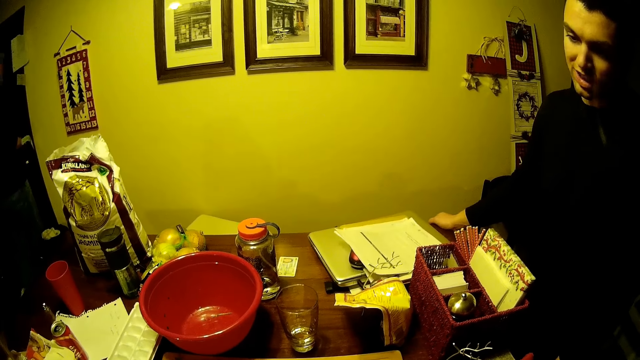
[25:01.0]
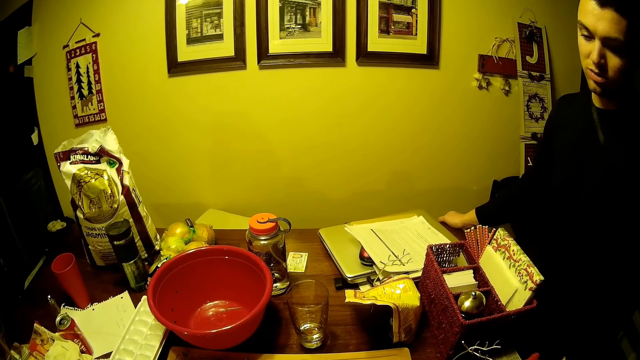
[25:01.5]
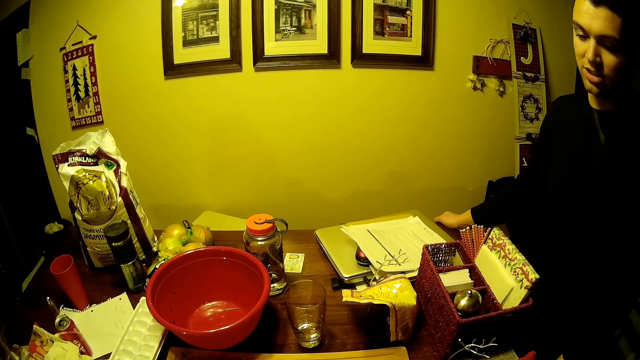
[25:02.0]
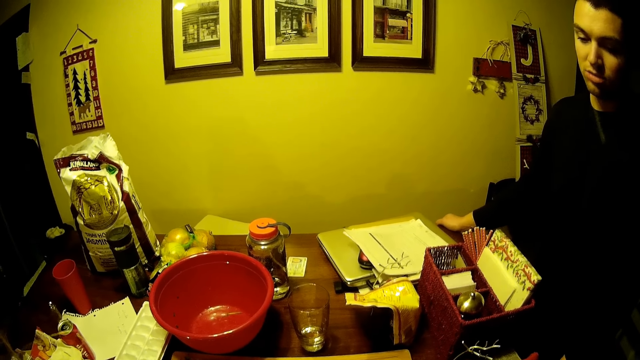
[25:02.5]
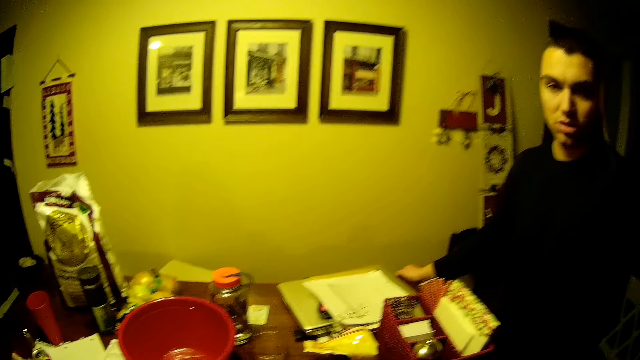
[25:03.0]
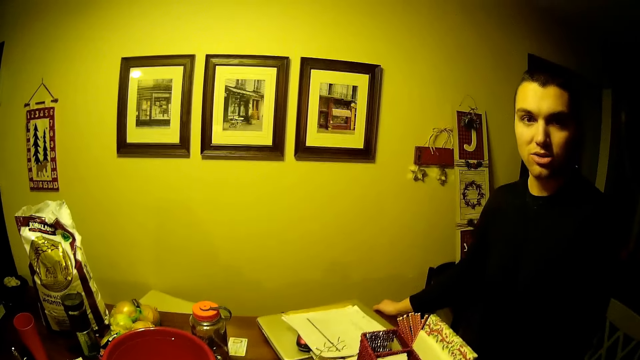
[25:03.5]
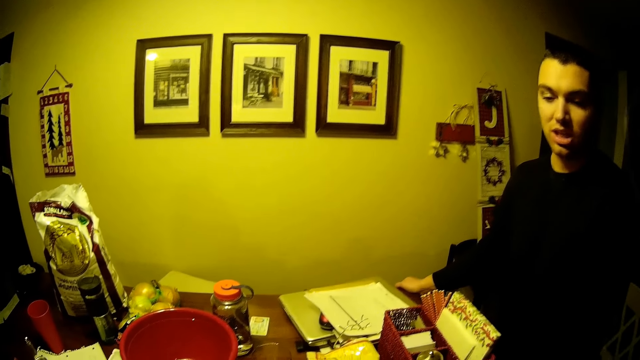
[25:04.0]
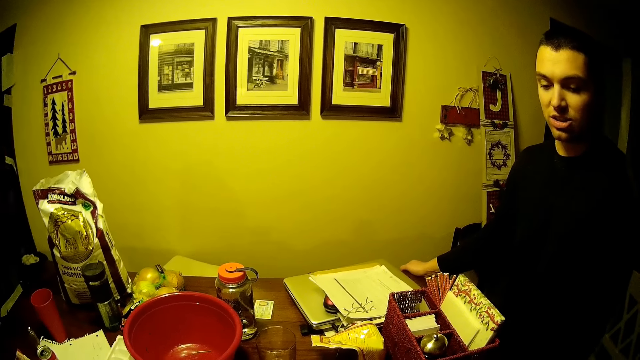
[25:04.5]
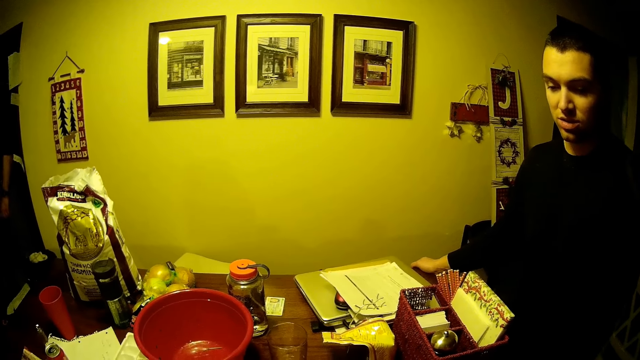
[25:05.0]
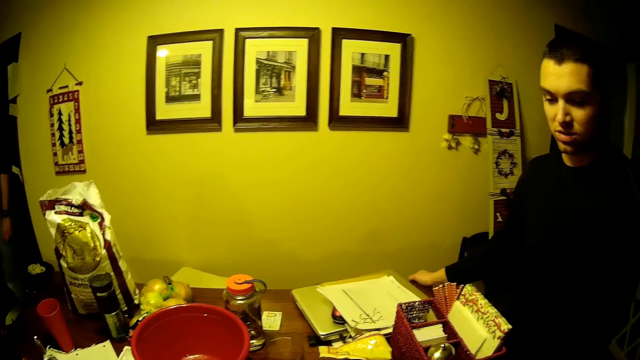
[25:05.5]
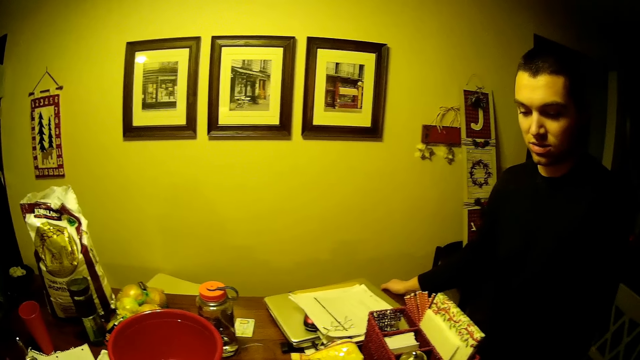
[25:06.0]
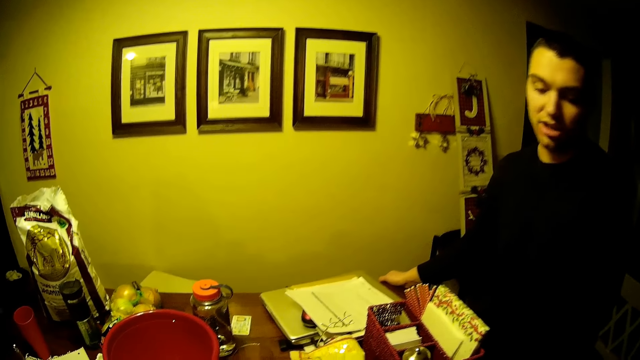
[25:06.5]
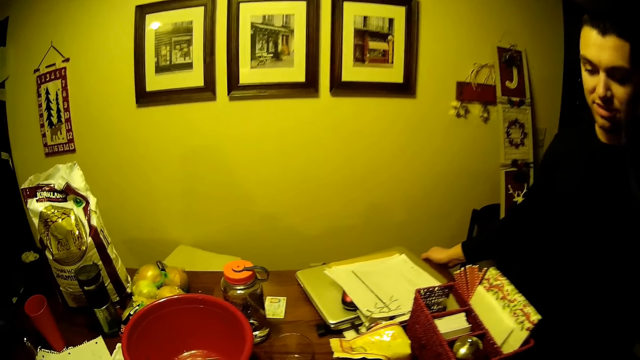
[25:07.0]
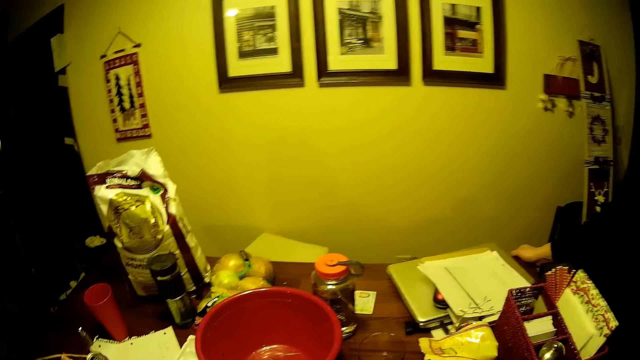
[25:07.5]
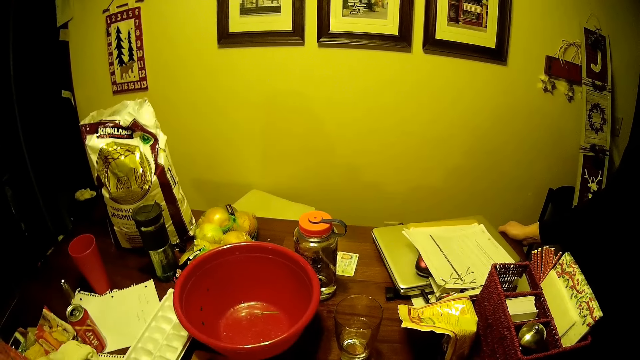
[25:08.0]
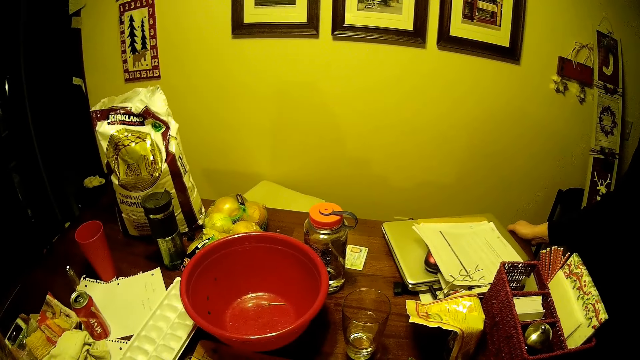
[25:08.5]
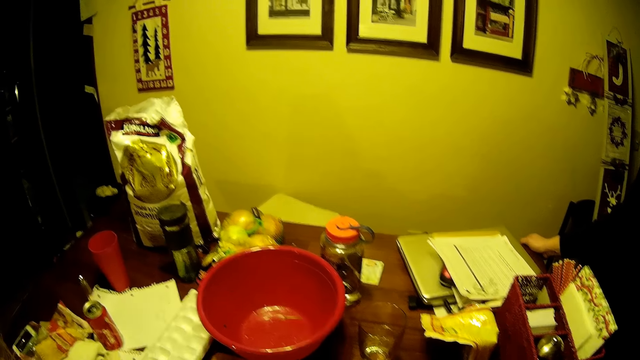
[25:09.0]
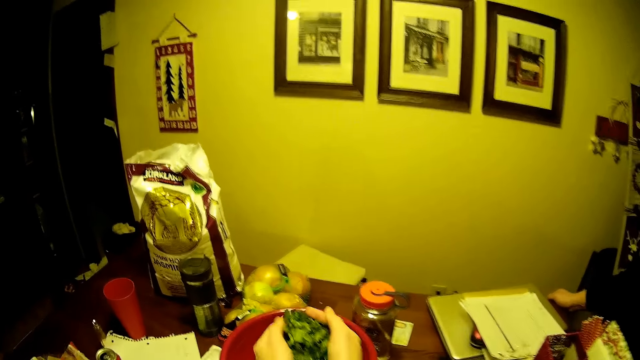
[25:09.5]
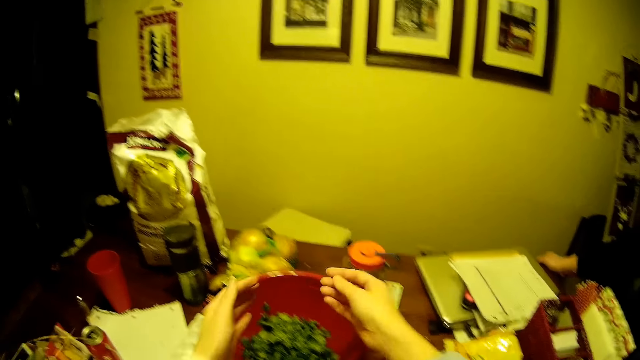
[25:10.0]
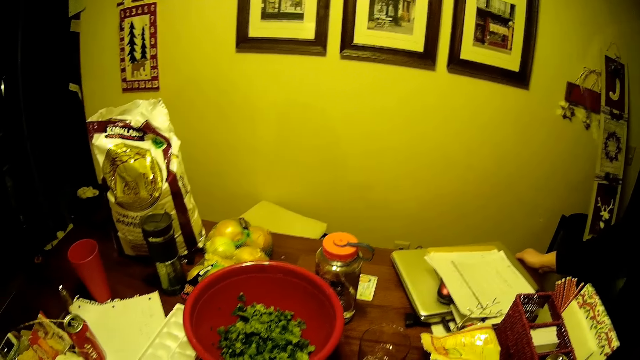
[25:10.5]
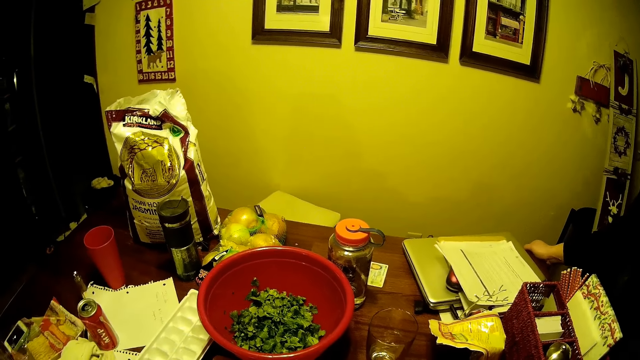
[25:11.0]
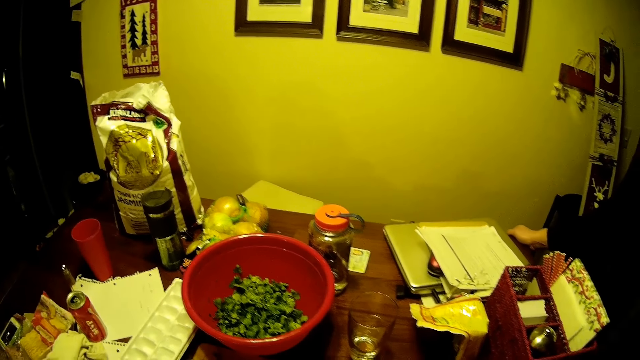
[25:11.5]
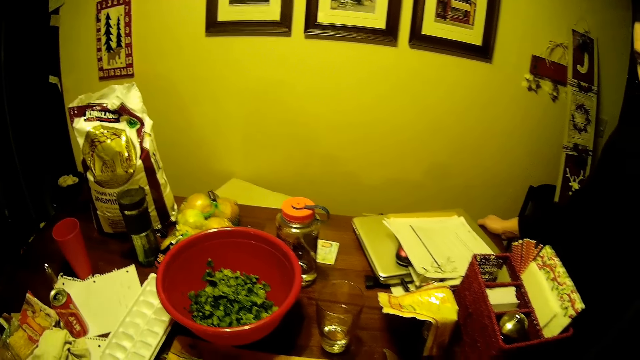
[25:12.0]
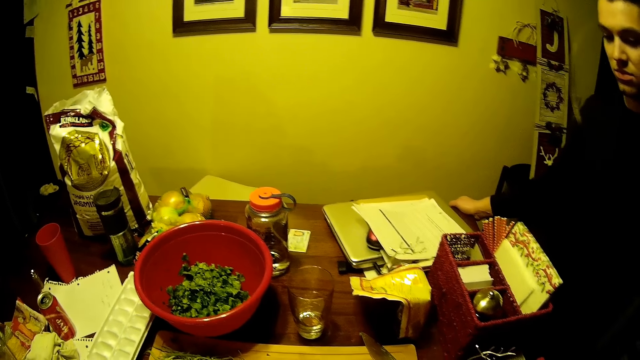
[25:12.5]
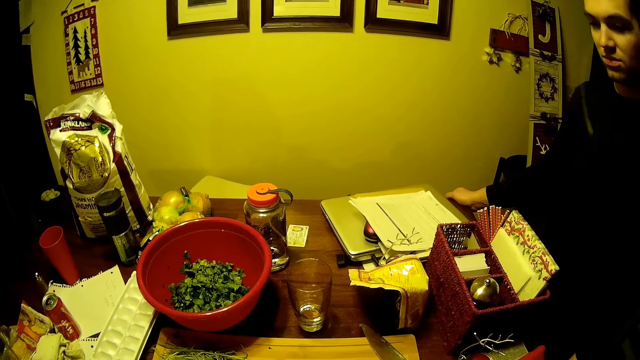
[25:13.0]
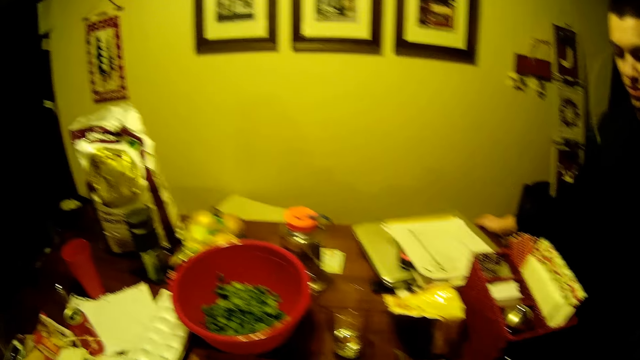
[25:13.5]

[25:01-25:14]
A man converses with the camera wearer. The camera wearer puts the vegetables in the basin. They stare at the table.

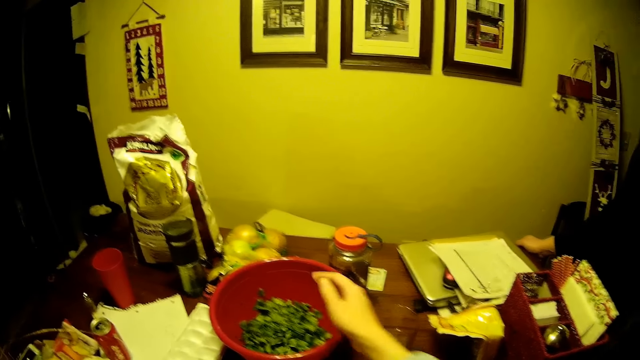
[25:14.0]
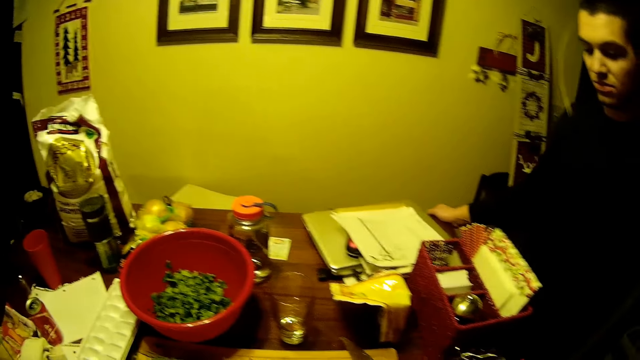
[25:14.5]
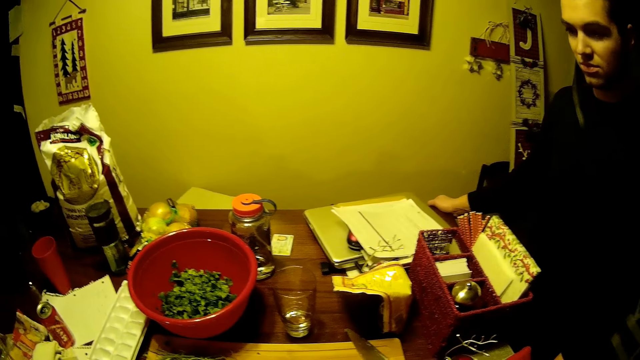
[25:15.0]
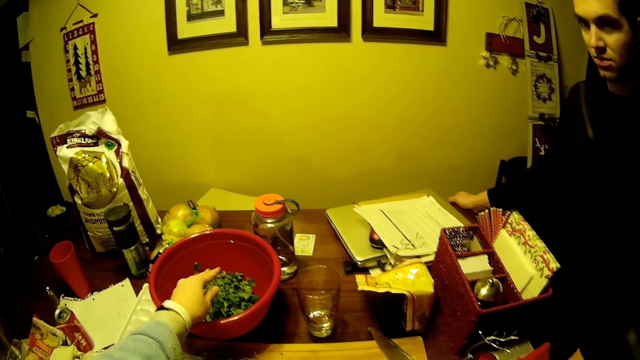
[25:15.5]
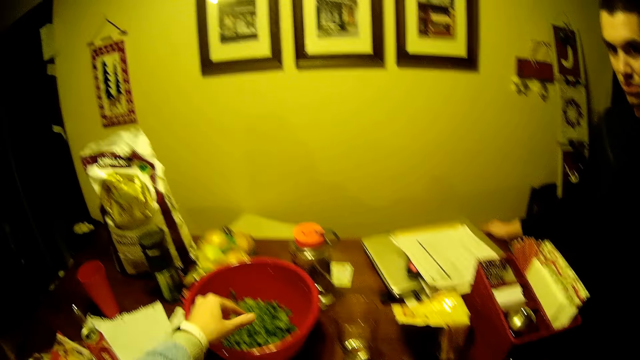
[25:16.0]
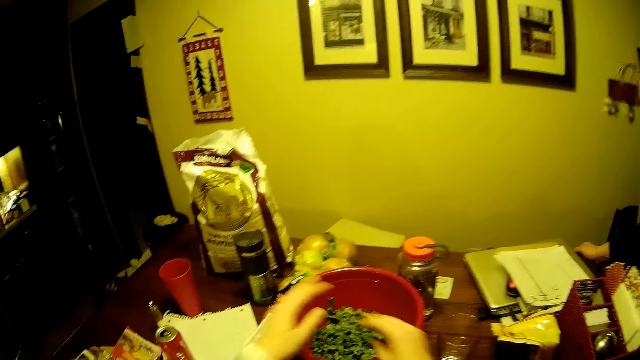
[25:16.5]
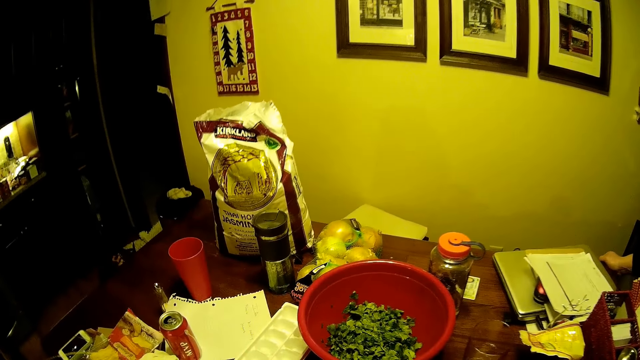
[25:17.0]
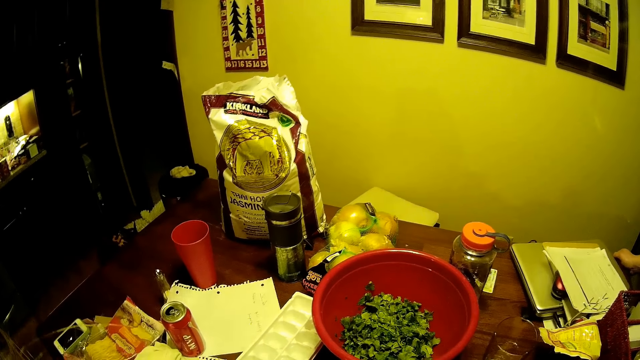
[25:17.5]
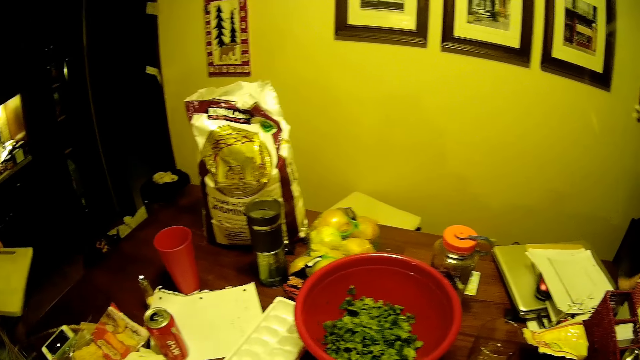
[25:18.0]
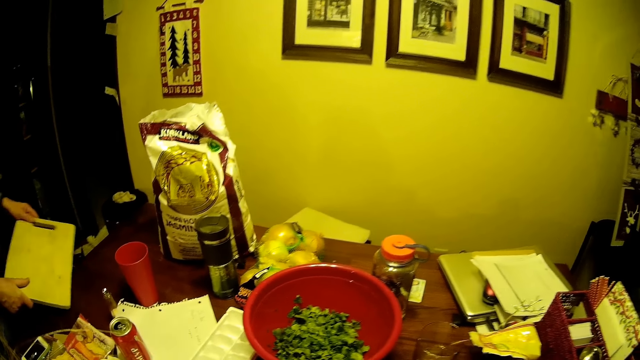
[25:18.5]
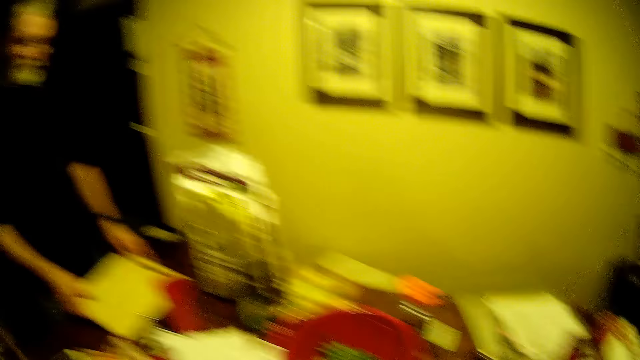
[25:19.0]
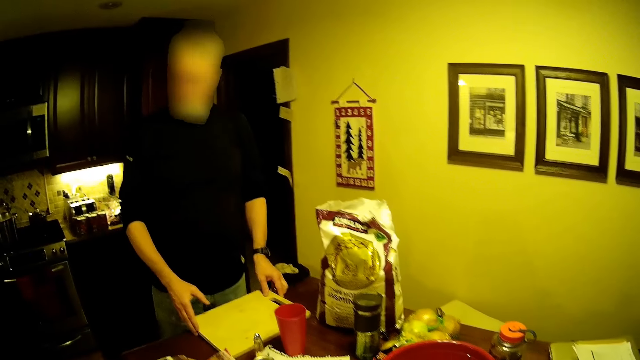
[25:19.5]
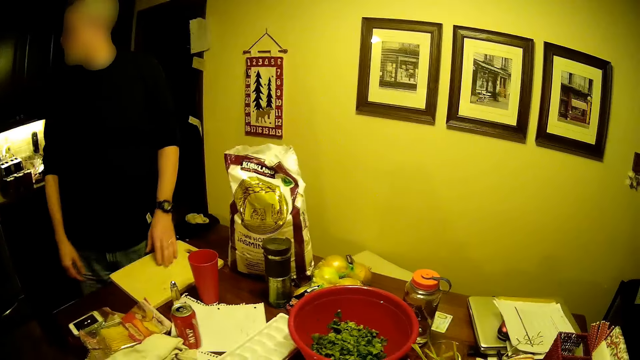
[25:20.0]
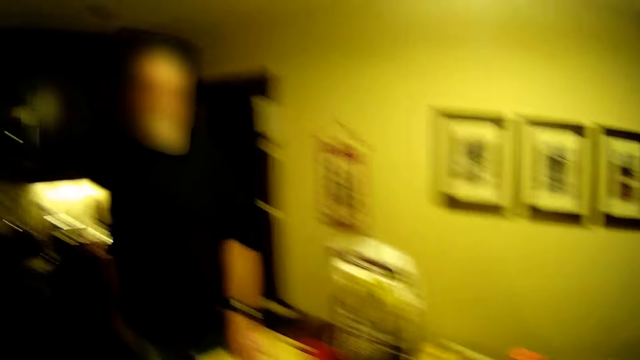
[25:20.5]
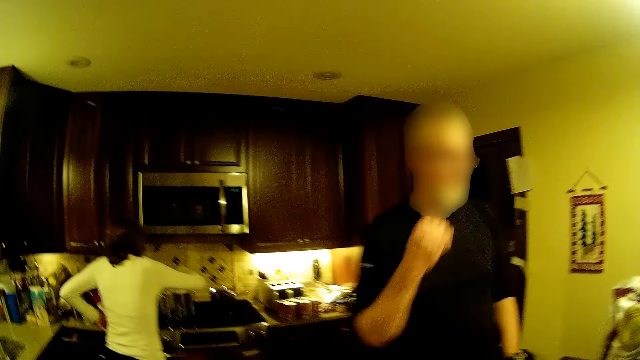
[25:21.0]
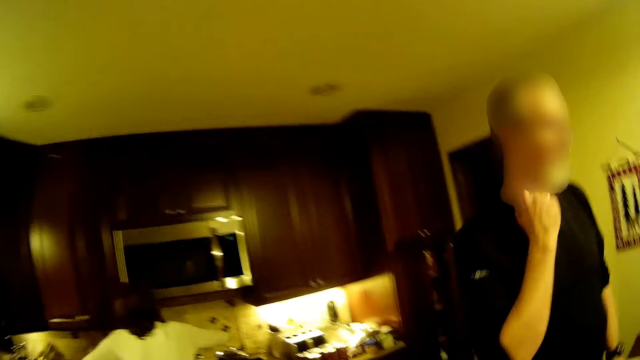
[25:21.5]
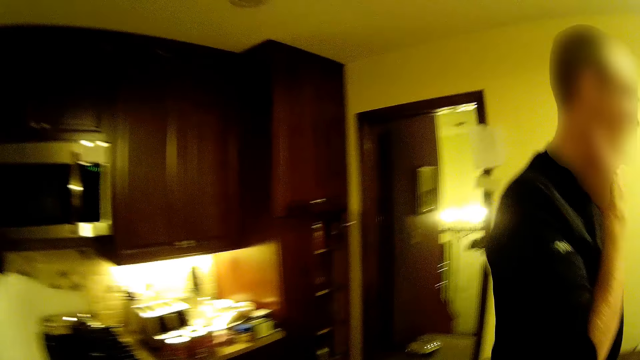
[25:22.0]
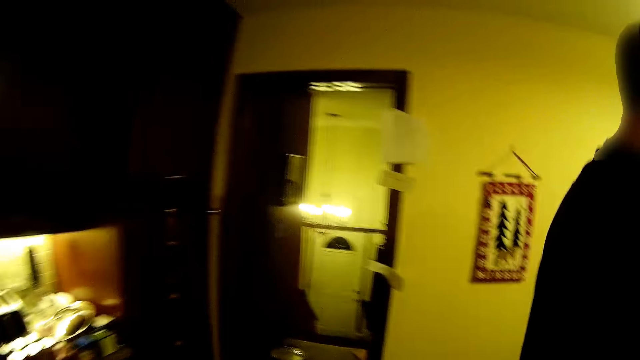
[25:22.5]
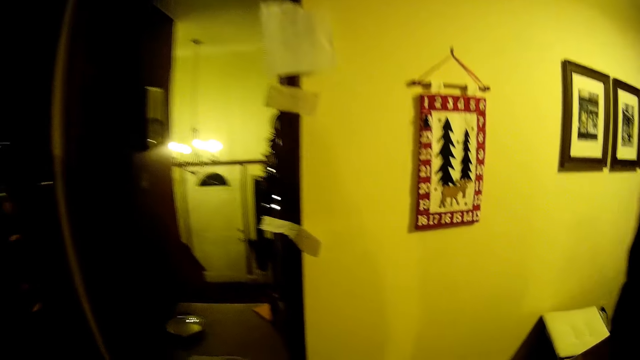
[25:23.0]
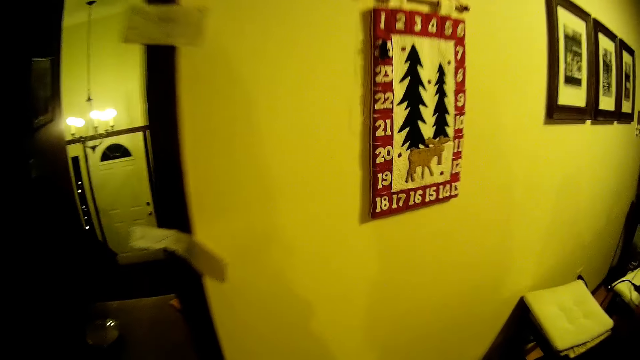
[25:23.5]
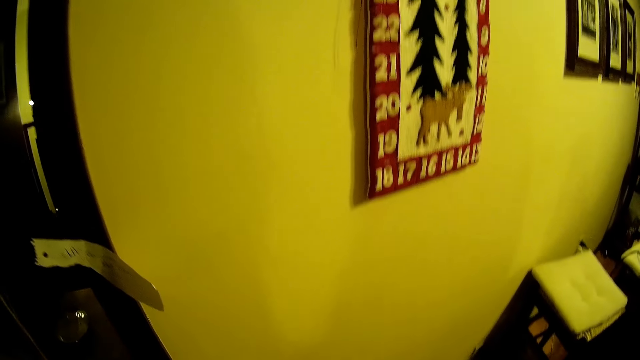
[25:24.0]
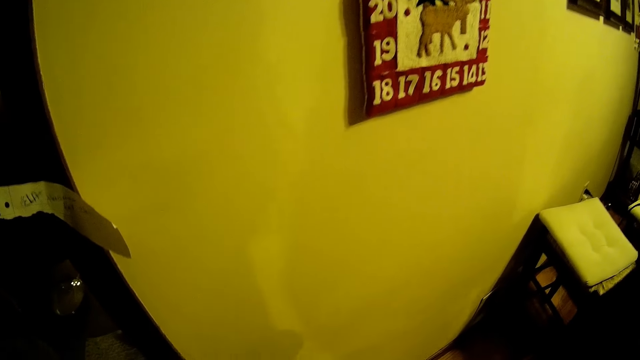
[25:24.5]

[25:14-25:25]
The camera wearer puts the vegetable in the basin. A man puts a chop board on the table. The camera wearer stares around the house. They converse with the man and walk around the house.
